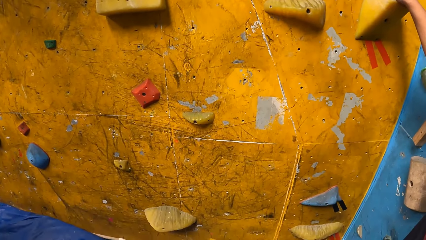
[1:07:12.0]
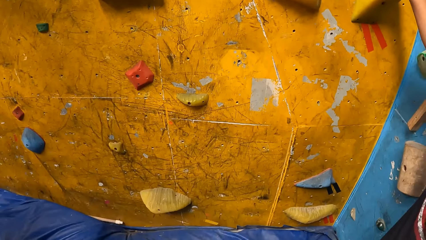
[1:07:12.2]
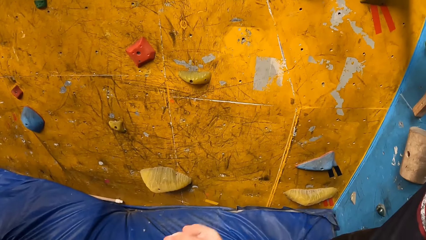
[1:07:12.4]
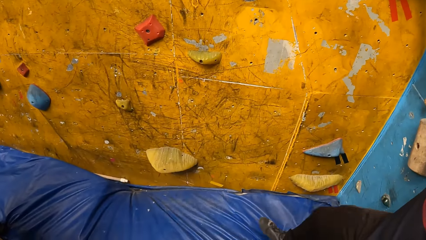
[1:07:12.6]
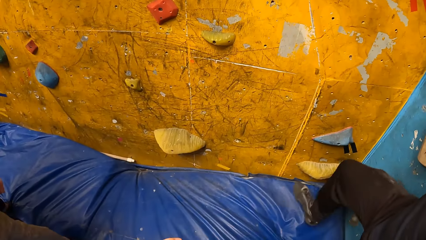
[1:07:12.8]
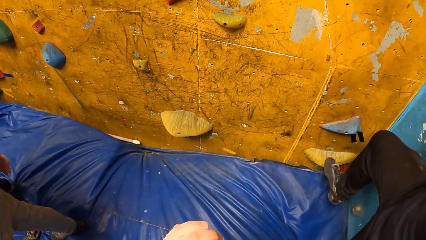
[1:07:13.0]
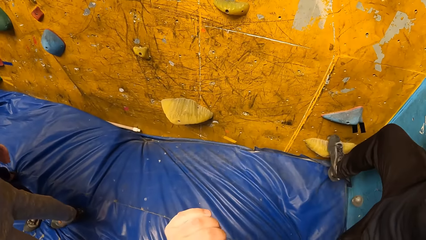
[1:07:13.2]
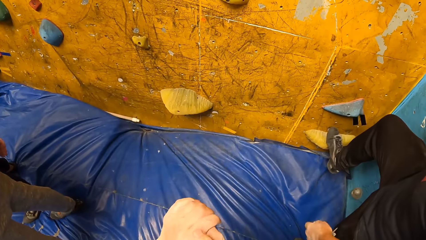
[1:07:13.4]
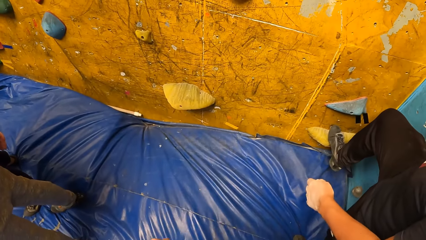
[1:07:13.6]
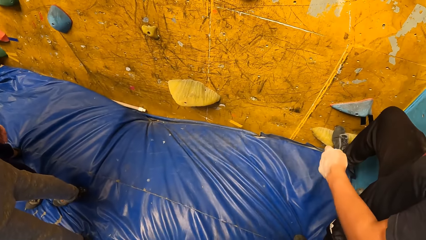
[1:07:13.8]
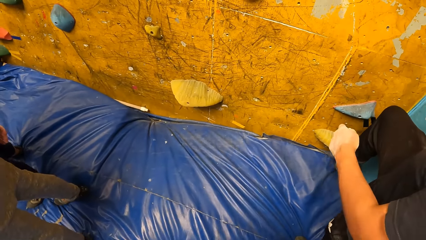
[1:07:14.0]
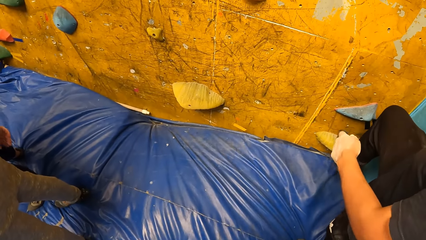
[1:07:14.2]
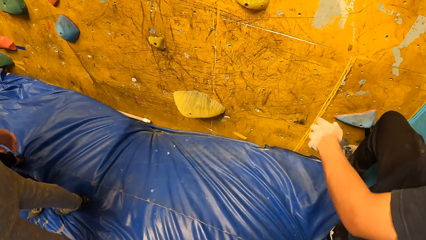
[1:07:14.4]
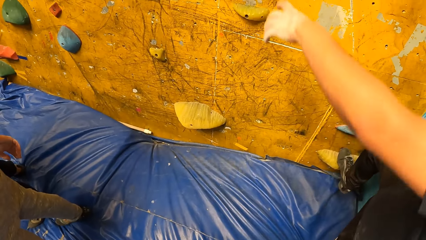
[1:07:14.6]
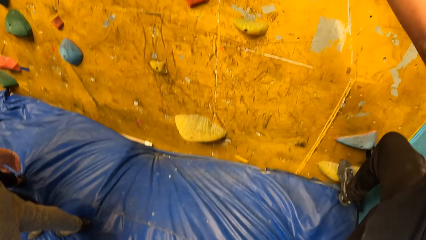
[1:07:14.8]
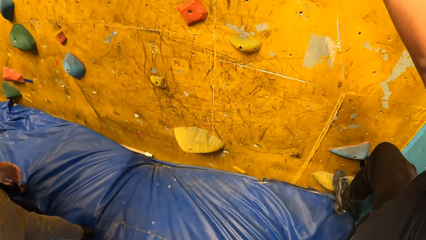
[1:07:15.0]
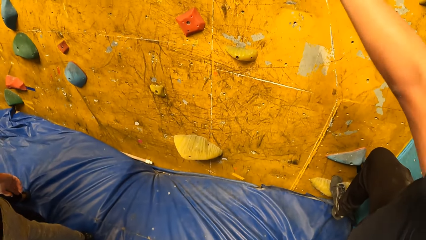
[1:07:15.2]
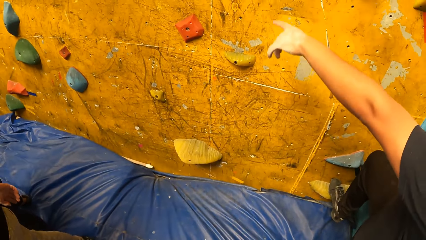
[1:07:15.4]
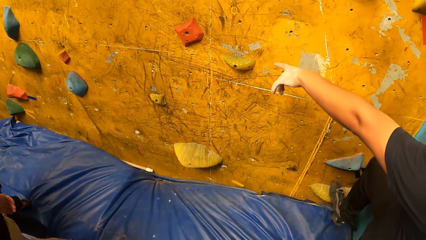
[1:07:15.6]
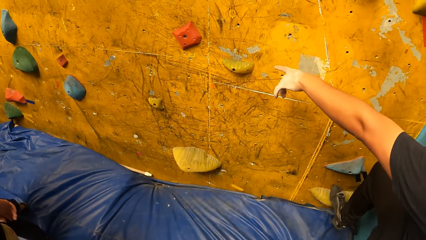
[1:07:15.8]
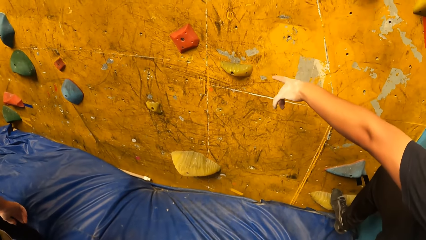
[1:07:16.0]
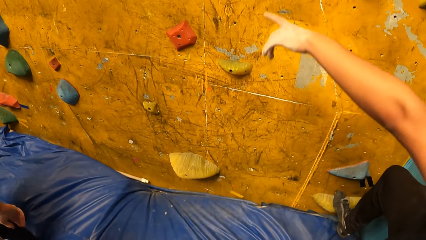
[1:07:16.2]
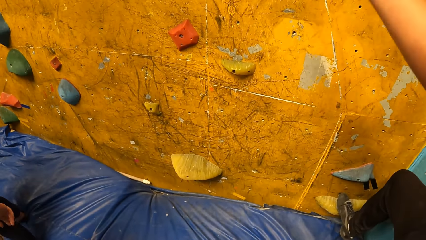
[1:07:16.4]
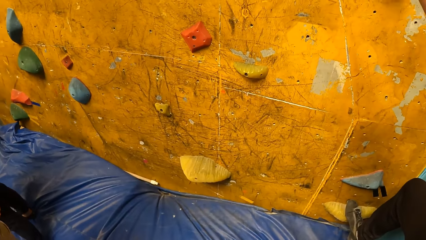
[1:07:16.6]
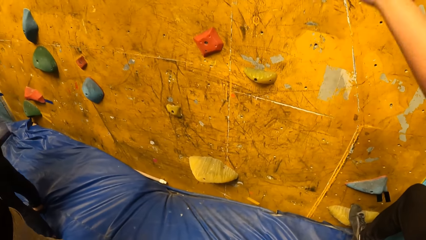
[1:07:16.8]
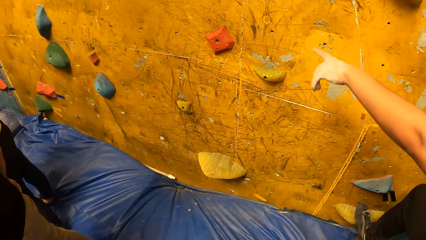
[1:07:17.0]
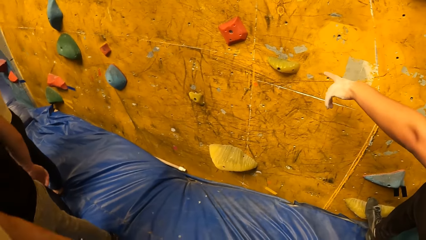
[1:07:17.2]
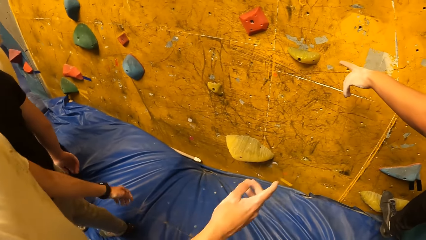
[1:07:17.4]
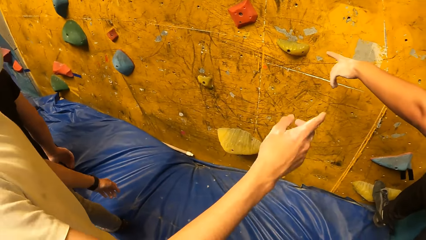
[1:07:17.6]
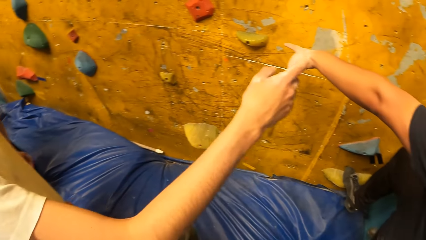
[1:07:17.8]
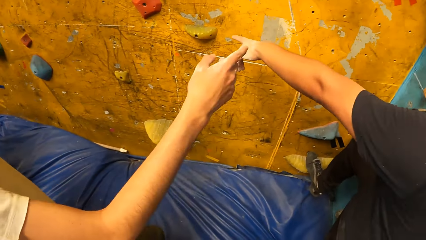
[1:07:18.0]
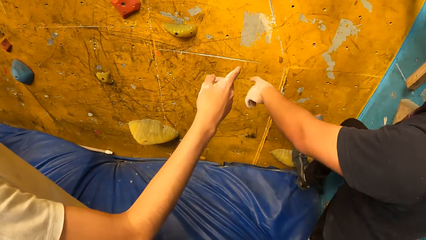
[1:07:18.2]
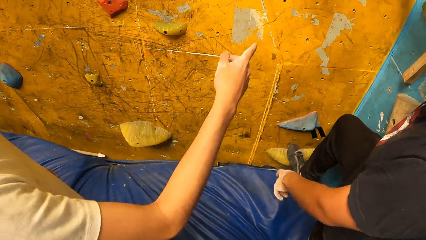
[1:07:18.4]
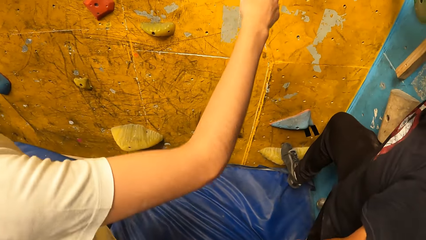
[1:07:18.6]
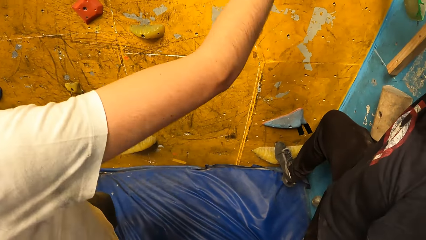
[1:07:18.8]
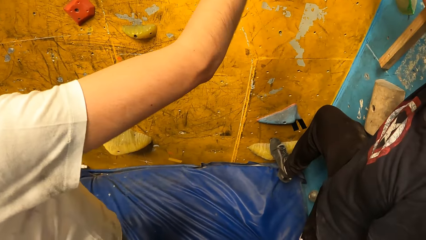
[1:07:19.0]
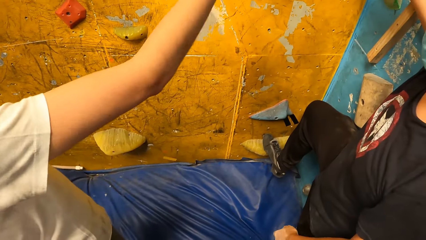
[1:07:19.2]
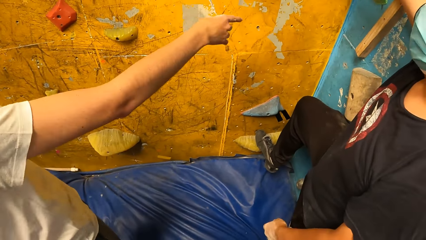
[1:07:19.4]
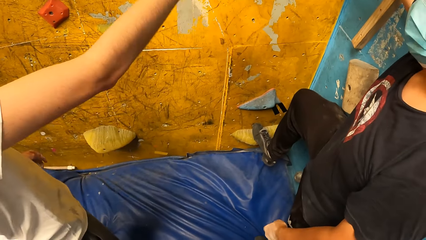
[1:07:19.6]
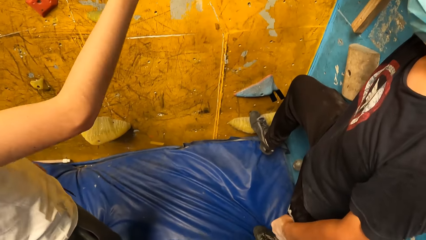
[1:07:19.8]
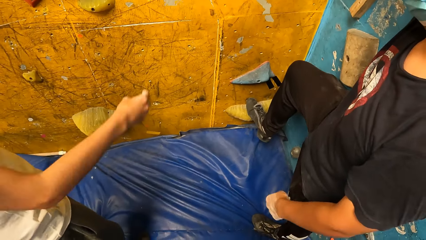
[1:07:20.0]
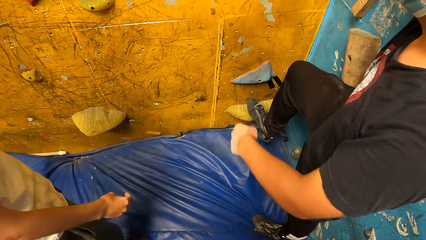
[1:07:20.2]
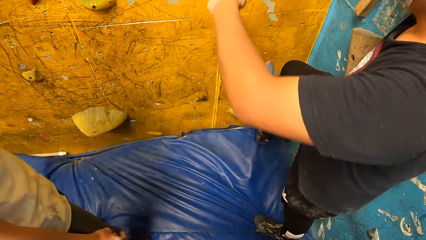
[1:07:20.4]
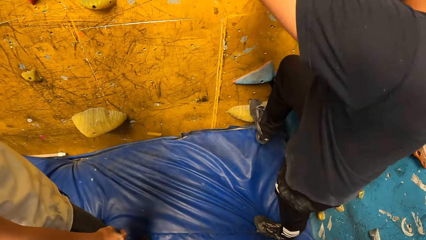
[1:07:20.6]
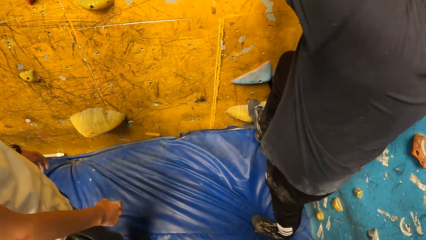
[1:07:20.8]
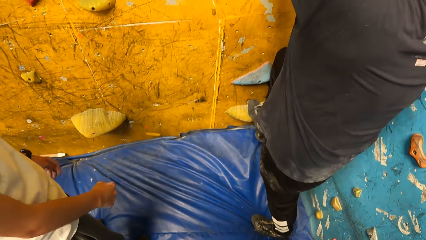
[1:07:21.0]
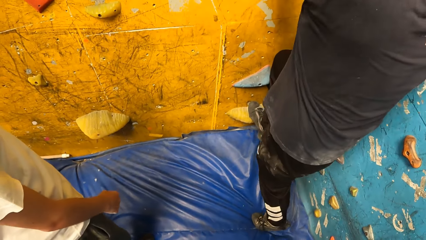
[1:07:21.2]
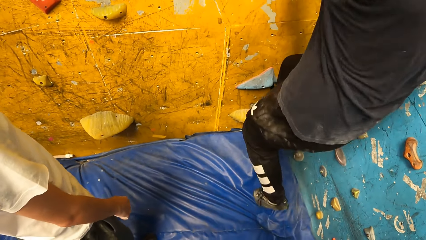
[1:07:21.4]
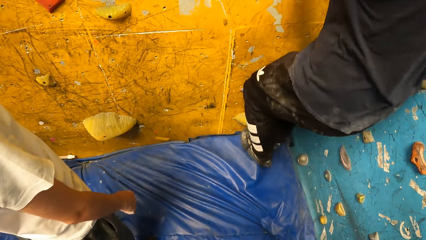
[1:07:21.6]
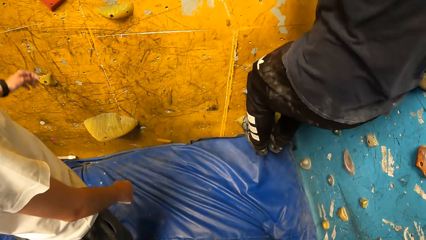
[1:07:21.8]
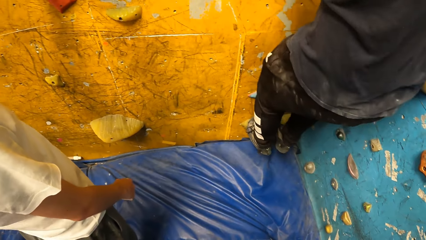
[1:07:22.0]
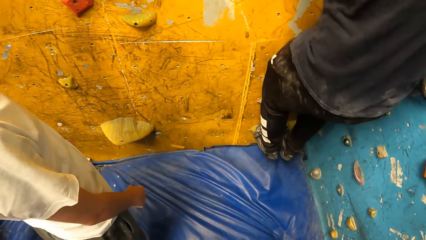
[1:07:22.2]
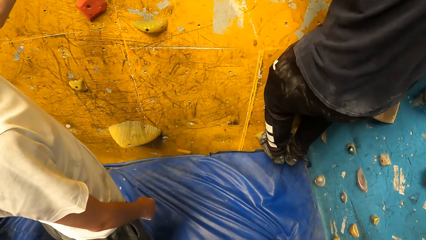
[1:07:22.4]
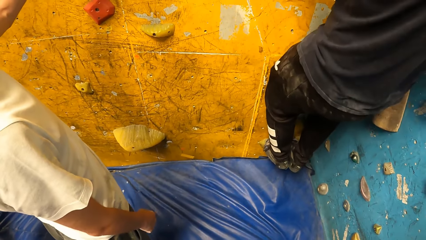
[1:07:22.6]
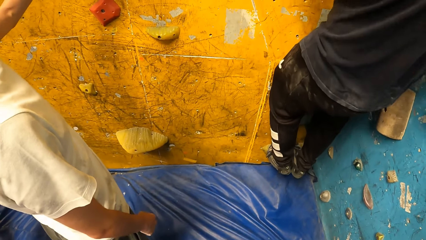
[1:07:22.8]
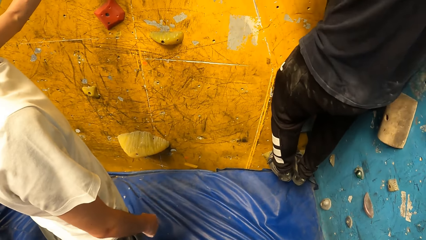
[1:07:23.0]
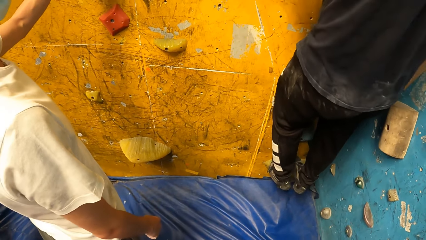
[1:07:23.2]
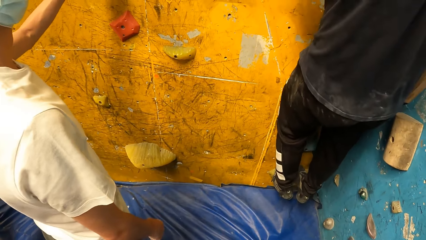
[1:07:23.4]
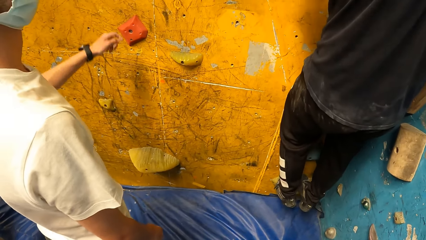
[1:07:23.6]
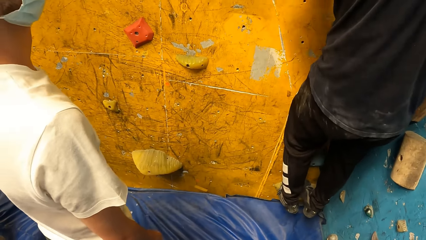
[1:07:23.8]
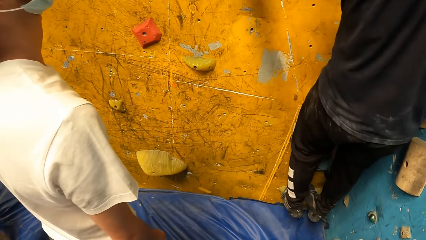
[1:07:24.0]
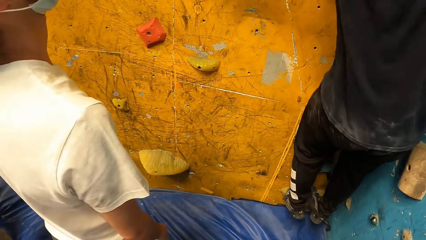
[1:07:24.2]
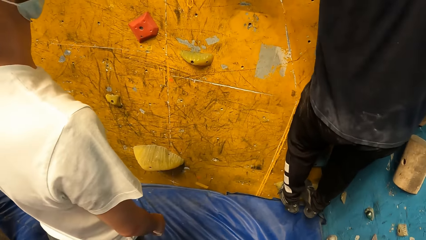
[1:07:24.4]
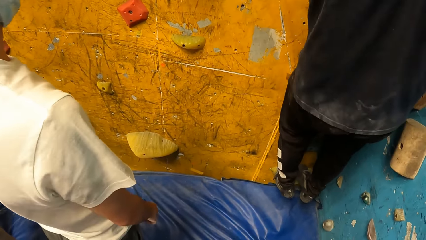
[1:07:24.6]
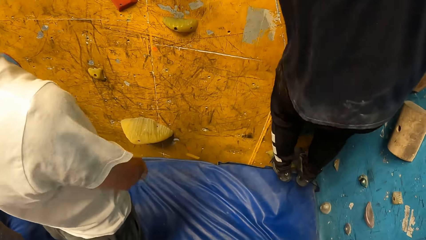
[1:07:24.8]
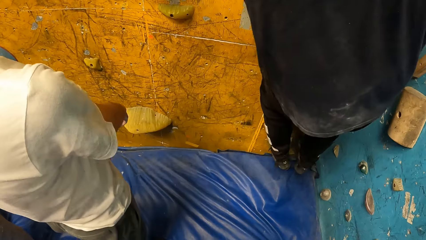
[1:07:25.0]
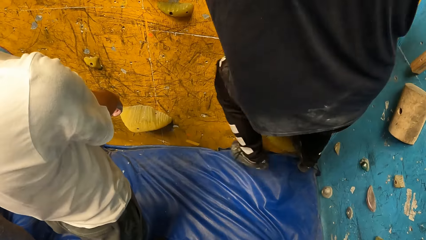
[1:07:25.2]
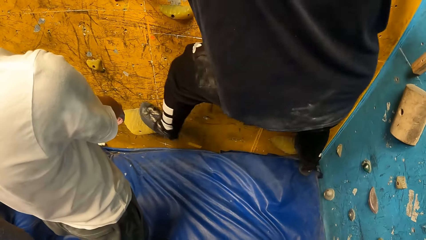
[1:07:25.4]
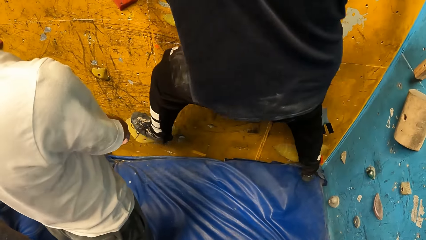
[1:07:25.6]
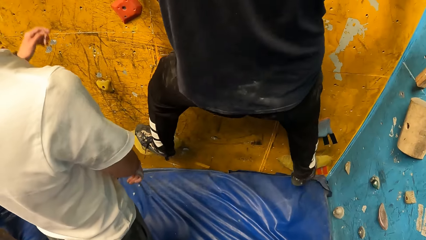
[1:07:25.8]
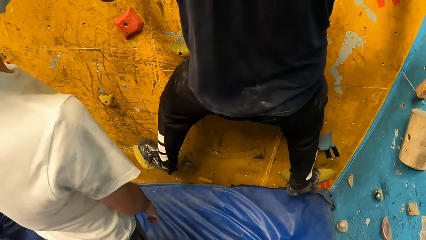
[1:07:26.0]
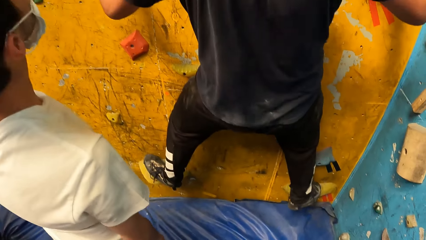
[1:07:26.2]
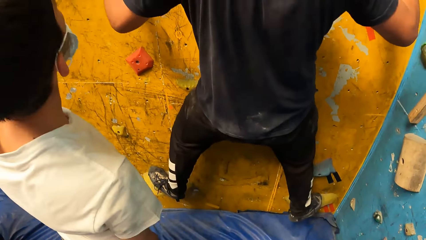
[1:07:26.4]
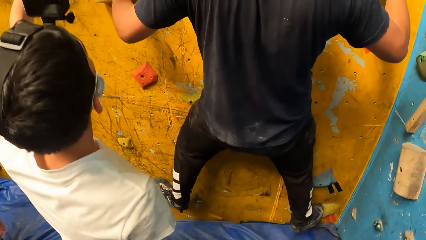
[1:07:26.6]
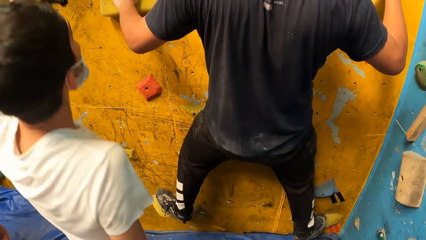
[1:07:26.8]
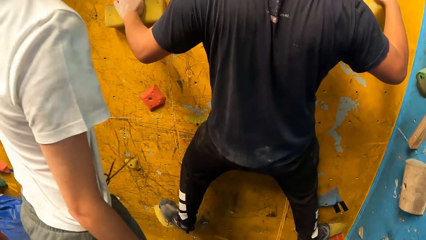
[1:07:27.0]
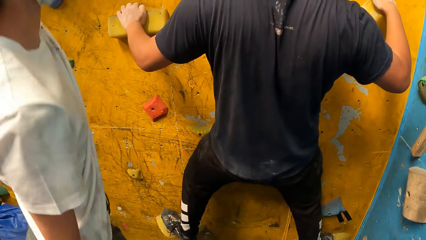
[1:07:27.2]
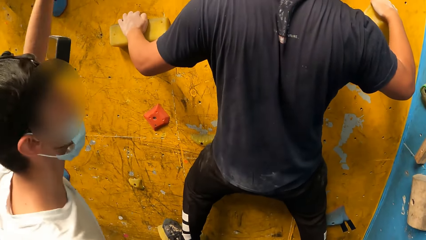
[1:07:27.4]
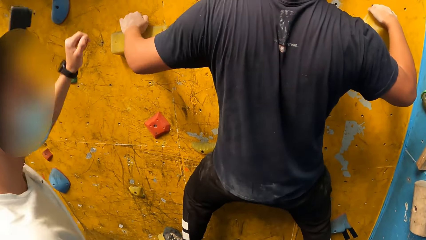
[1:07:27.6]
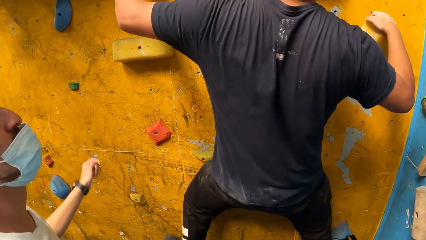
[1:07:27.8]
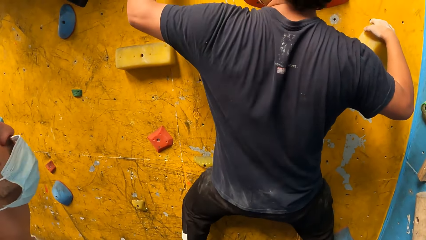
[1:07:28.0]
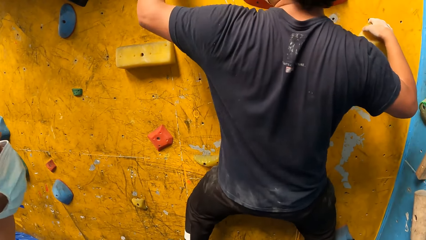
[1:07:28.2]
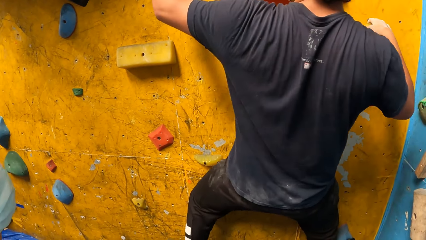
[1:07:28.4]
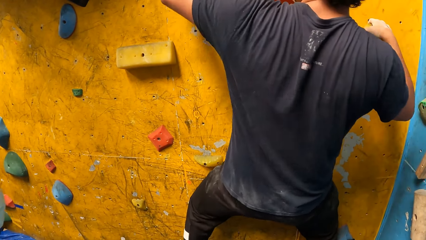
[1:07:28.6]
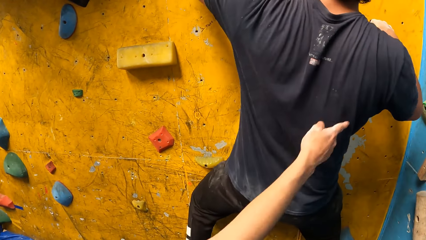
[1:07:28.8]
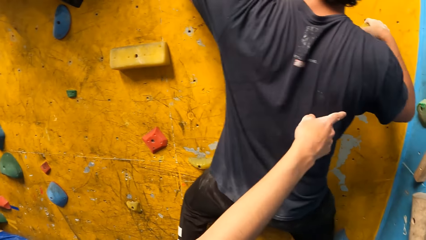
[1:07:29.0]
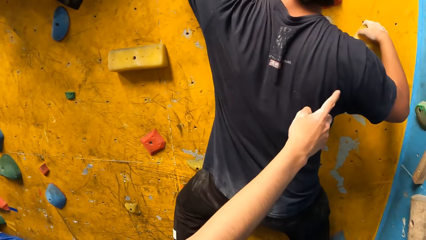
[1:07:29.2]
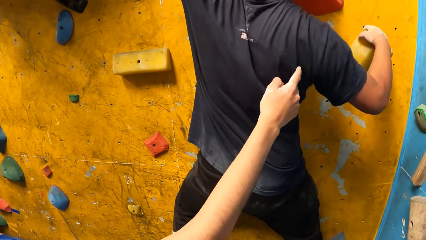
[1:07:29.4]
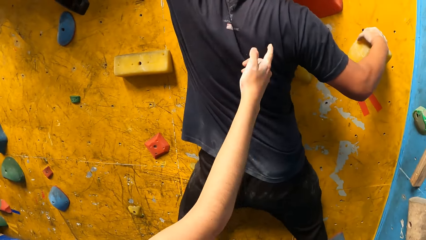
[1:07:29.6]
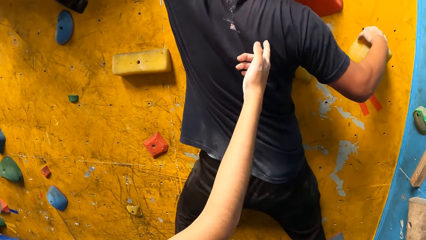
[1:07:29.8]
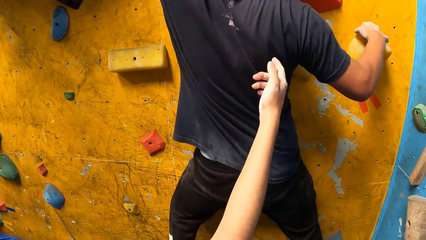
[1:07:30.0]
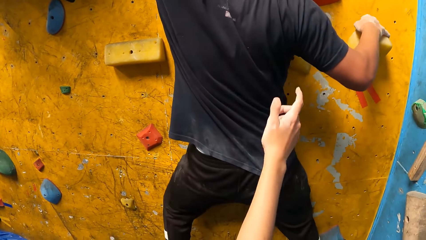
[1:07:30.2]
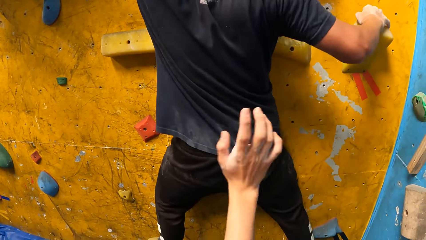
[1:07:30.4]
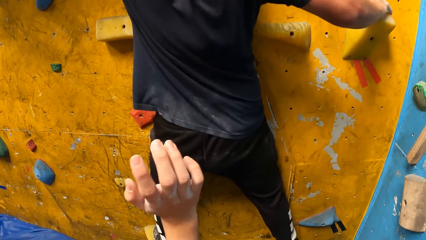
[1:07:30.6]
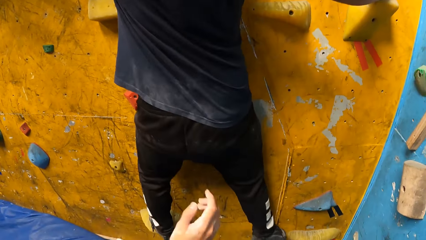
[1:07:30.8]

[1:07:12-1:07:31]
The man climbs the climbing wall. The man steps on the rock. The man points at something. Another man points at something. The first man plays a rock climbing game. The other man jumps upwards.
